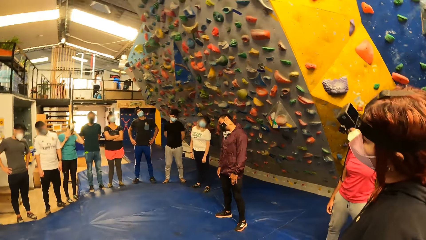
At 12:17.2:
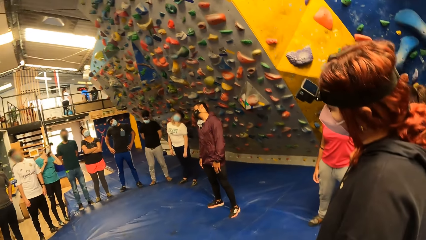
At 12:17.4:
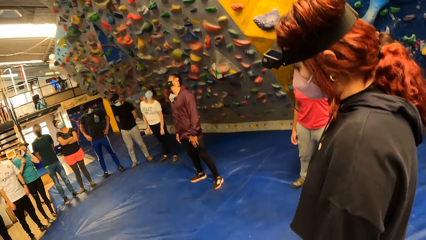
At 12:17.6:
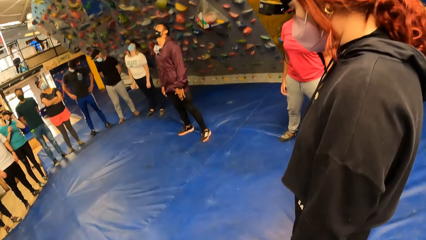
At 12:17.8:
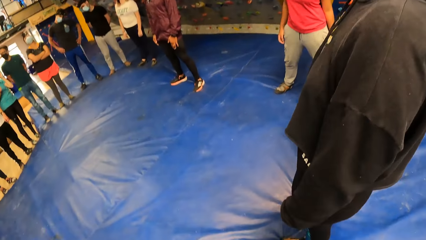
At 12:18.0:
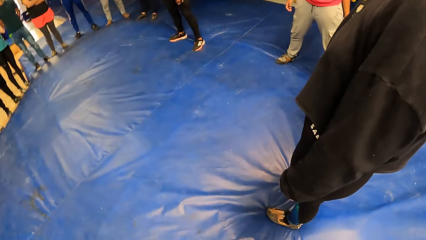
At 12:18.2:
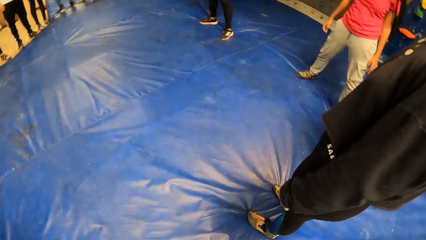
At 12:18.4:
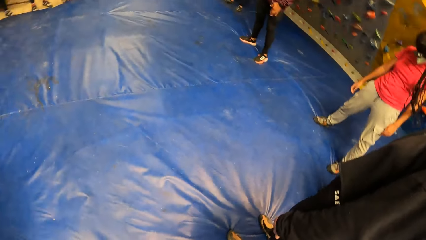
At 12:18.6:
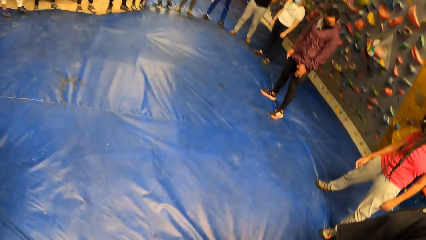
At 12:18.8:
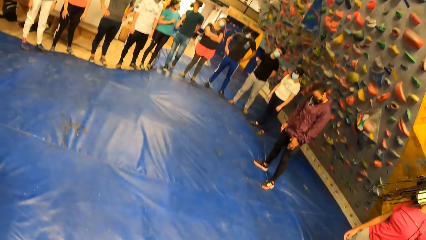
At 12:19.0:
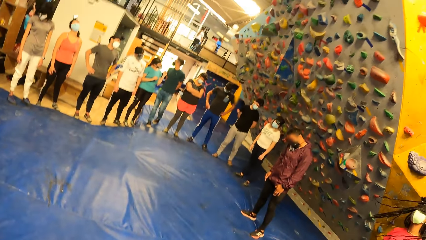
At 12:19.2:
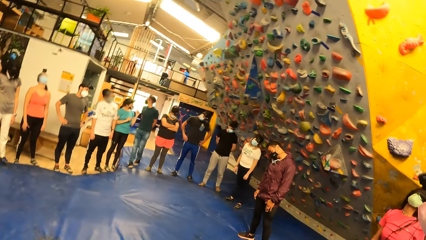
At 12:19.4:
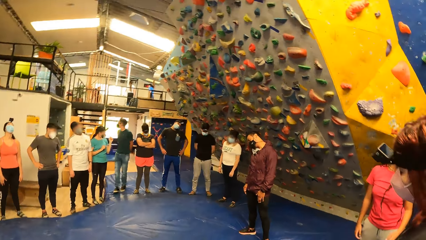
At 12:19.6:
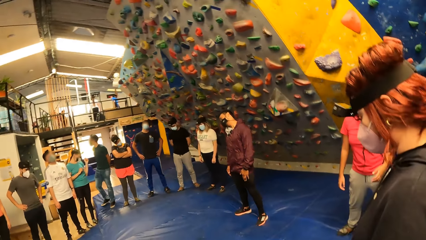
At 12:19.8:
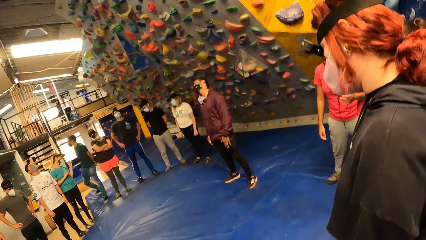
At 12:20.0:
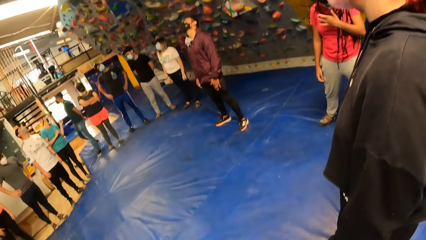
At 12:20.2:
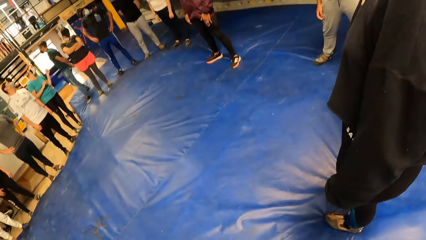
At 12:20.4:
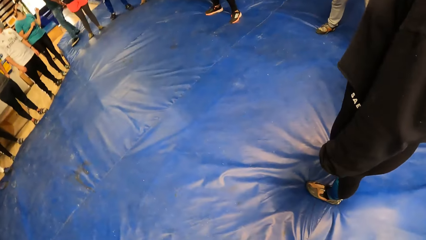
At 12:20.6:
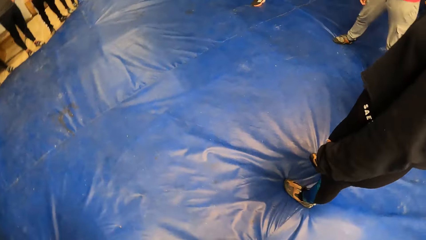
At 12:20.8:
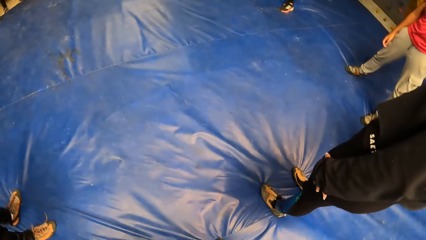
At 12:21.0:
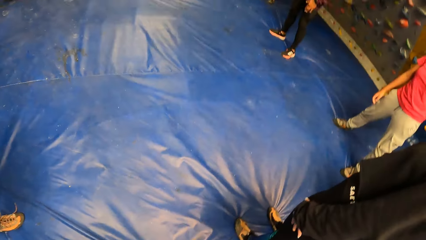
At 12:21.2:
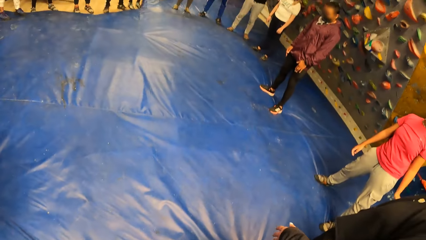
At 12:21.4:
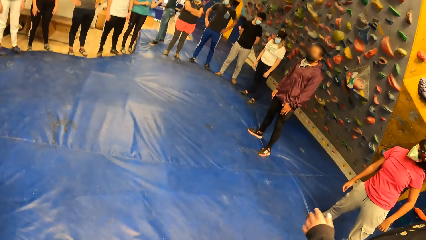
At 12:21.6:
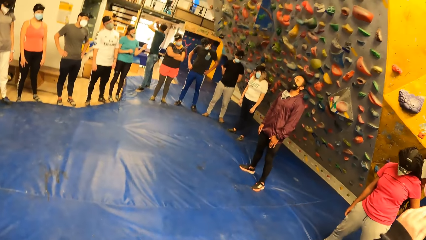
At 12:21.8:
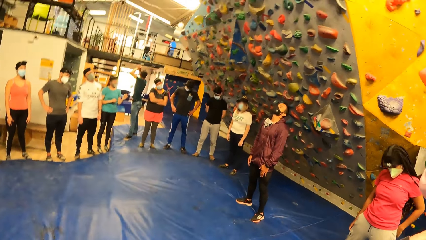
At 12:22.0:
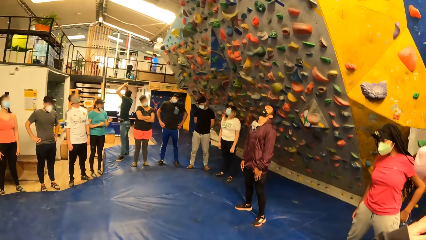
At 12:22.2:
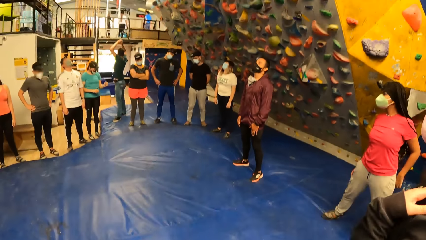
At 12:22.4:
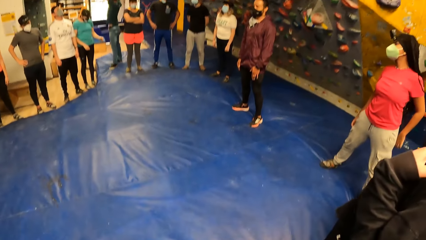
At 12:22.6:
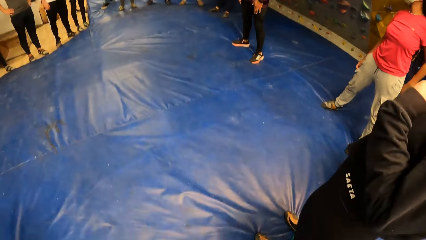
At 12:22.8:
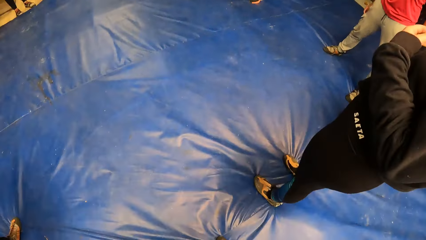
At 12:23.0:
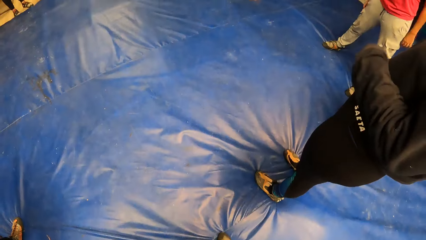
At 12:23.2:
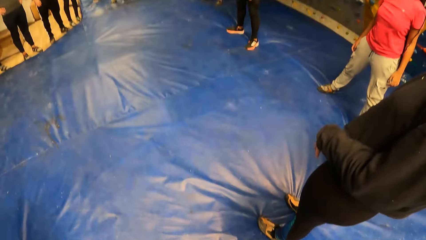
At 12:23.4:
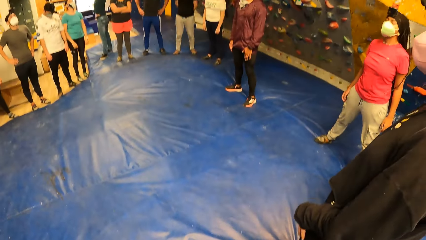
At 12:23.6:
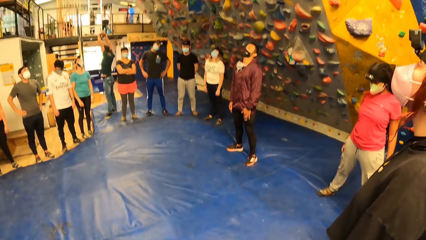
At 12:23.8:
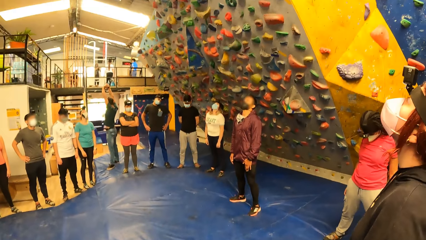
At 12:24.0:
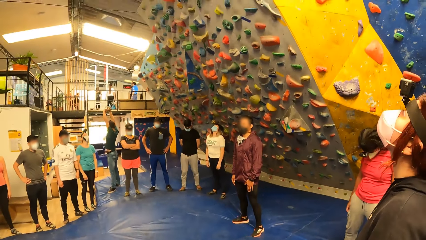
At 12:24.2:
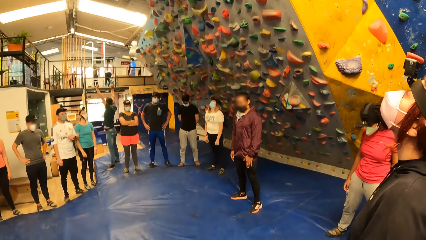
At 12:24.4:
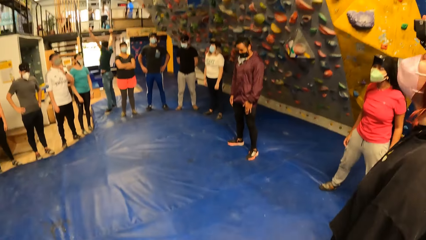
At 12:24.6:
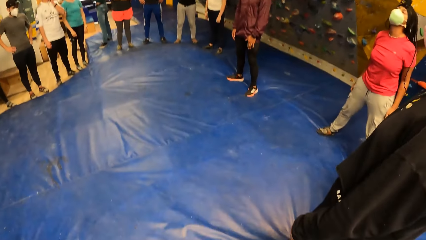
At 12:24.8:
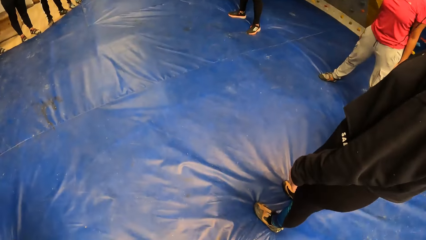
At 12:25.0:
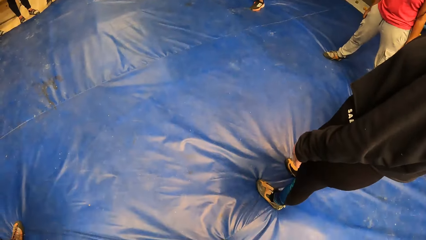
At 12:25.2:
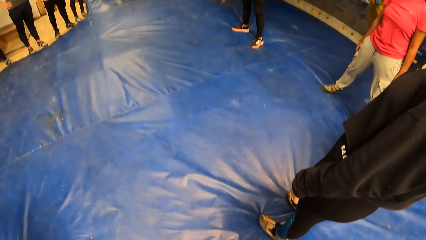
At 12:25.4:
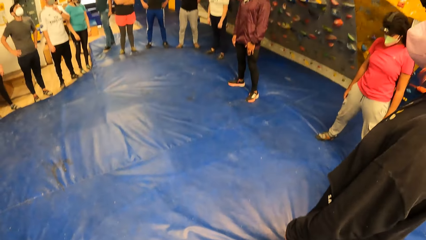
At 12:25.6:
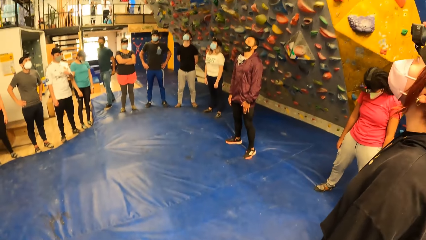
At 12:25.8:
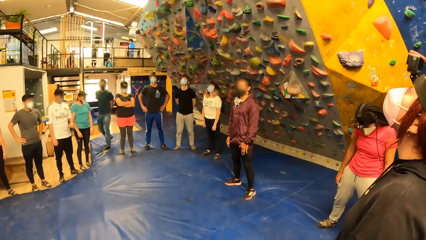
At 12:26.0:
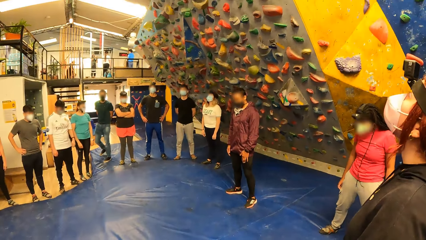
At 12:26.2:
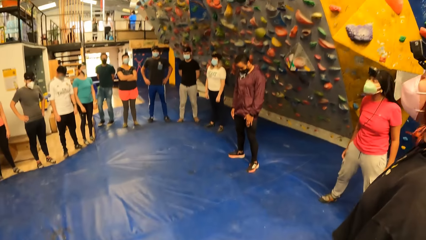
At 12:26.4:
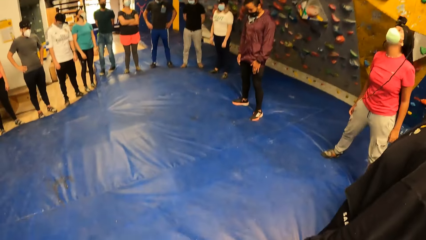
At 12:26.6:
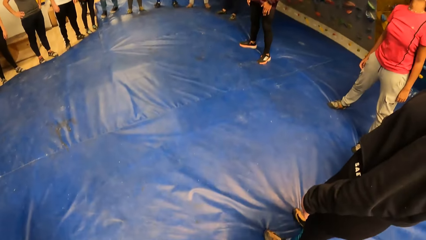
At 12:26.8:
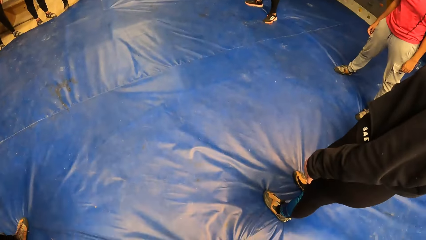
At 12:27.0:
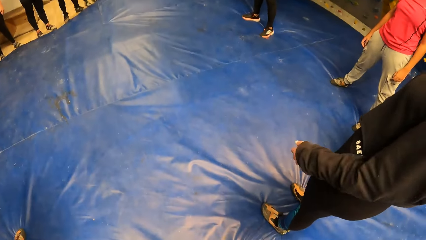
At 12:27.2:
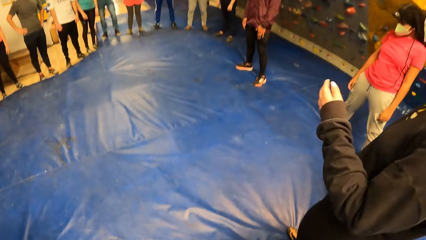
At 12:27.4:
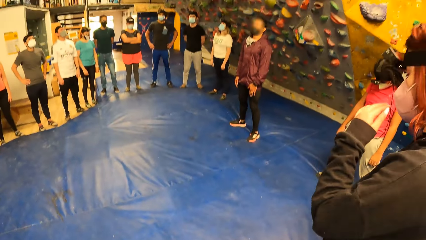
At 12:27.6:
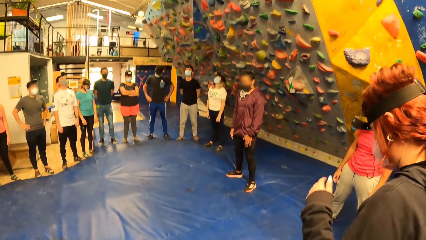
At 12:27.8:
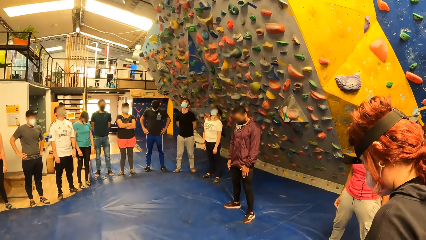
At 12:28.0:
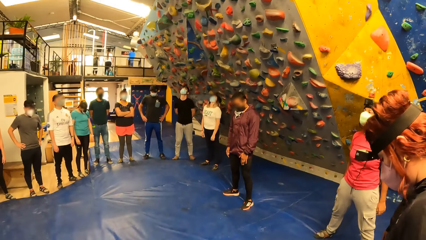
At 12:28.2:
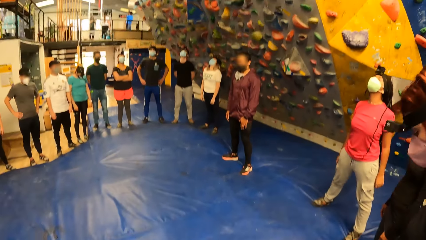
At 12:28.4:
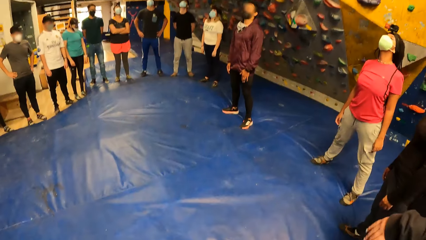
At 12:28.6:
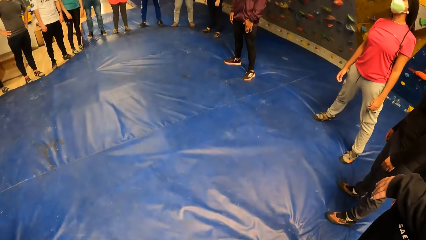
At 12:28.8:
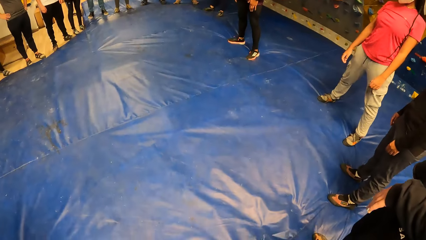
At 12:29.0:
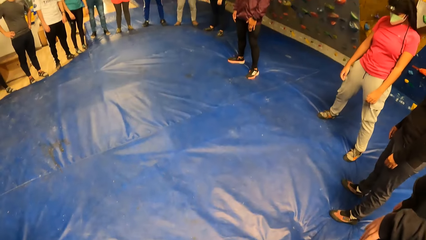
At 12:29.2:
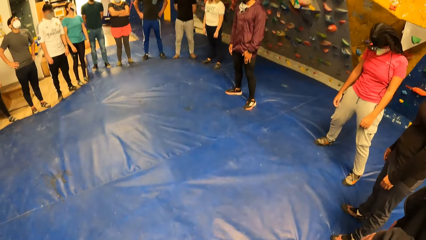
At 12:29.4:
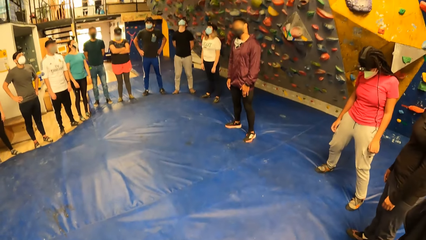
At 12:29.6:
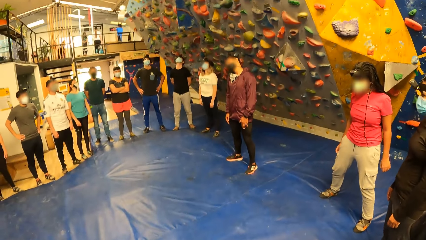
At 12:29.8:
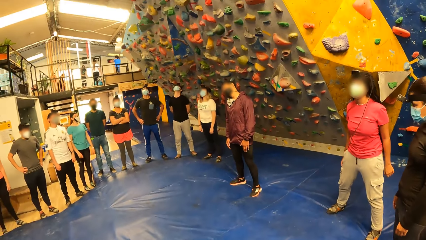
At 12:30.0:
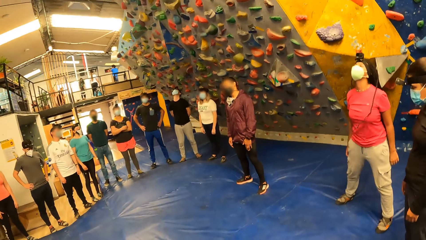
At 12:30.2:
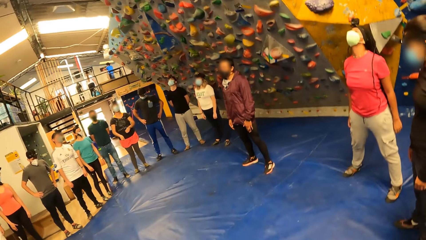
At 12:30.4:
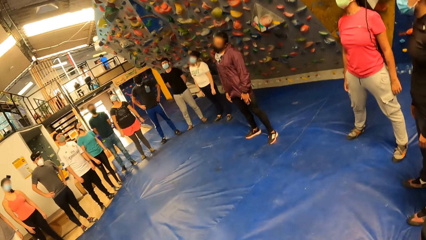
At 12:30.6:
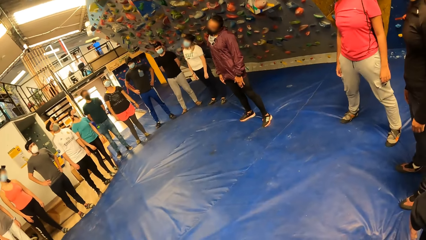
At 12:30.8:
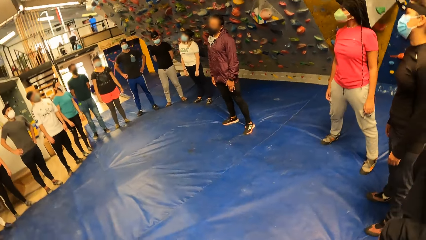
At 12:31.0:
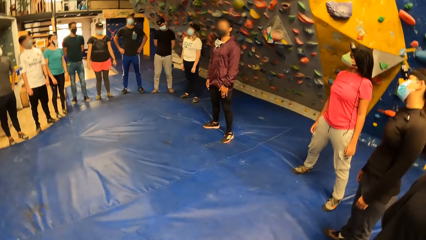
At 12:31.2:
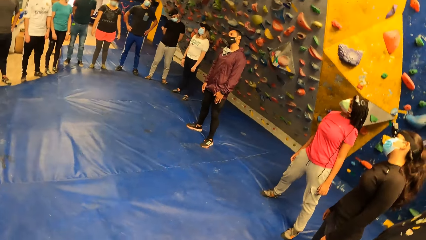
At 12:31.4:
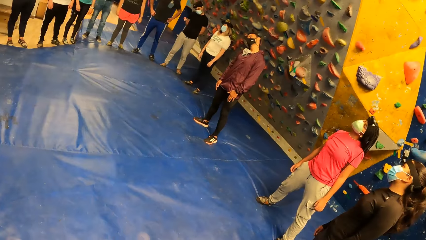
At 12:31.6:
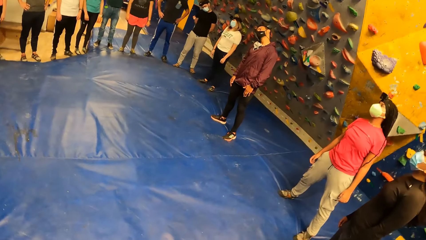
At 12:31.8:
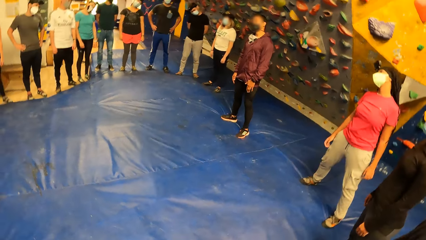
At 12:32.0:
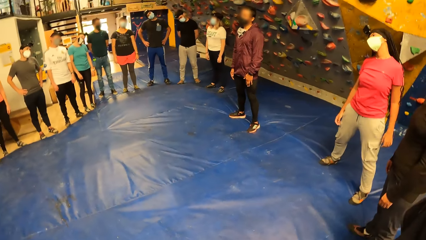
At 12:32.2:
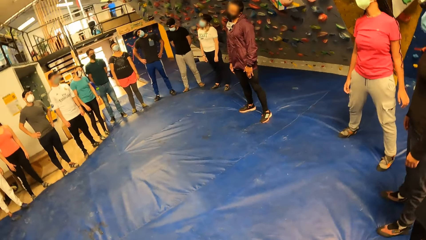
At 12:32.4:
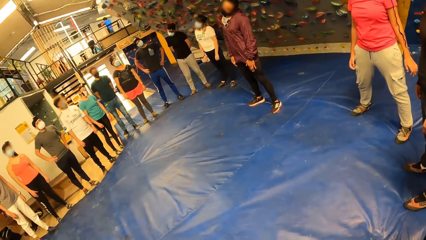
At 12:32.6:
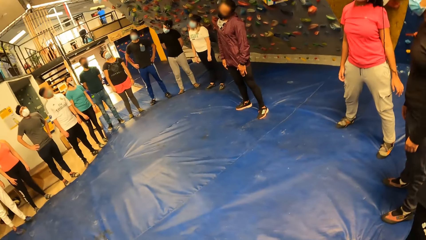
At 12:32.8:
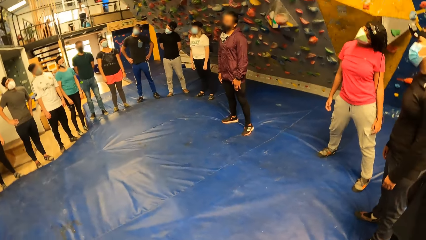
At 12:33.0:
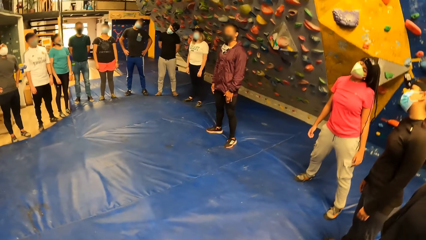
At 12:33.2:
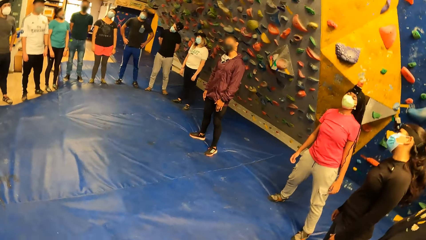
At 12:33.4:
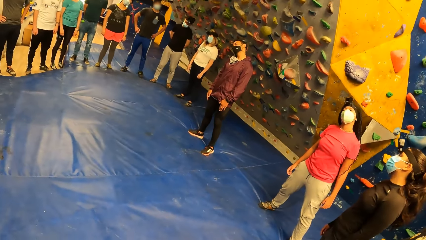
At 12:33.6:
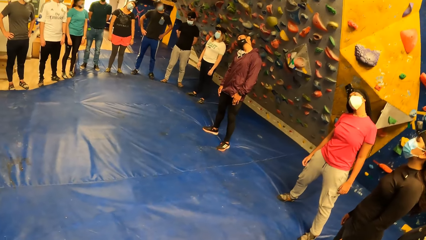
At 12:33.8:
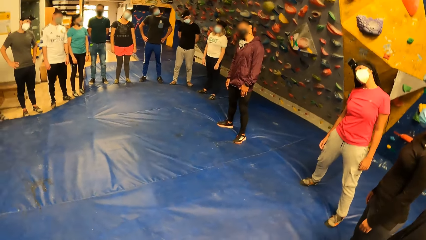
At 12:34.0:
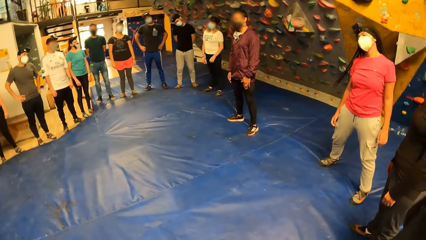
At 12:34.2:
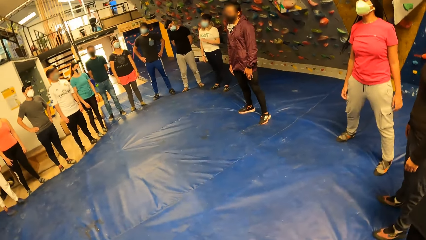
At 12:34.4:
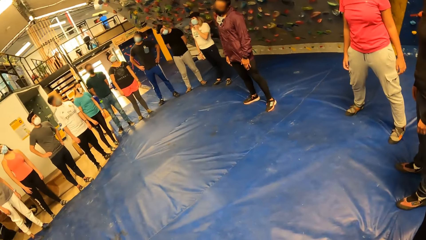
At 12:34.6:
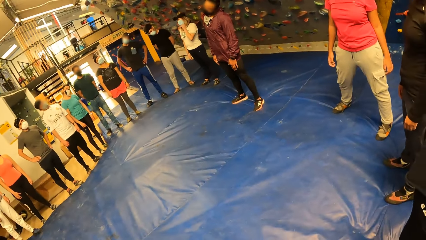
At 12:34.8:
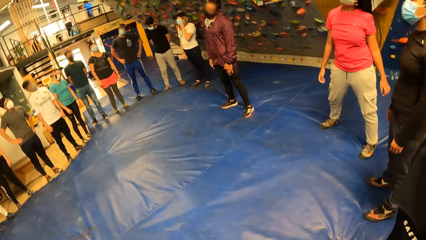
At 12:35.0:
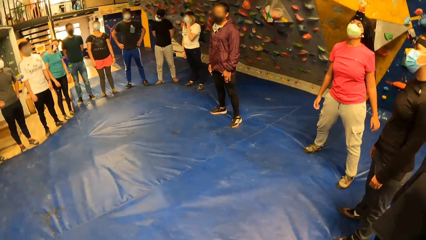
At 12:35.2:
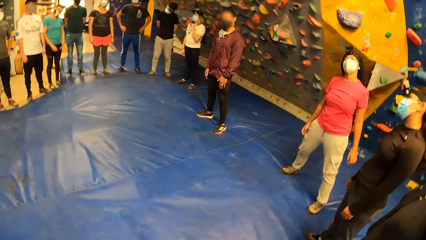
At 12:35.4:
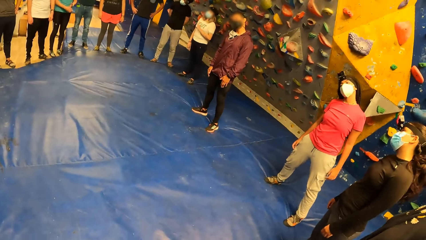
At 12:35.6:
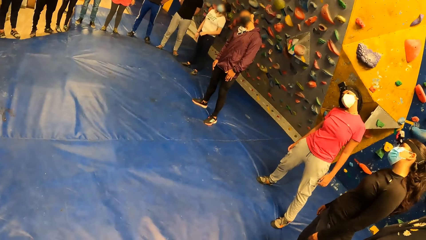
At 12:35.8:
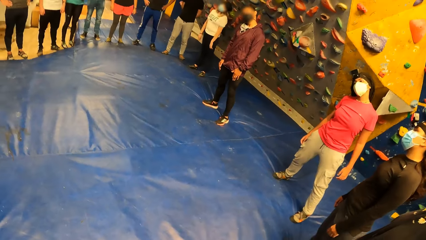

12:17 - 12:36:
A man does exercises.
